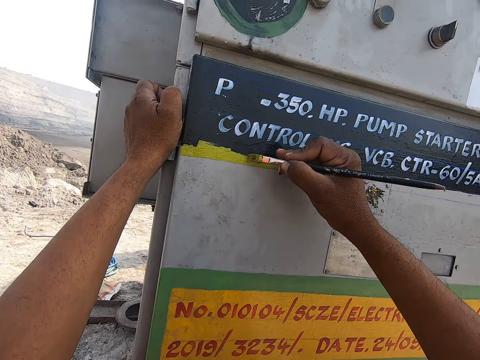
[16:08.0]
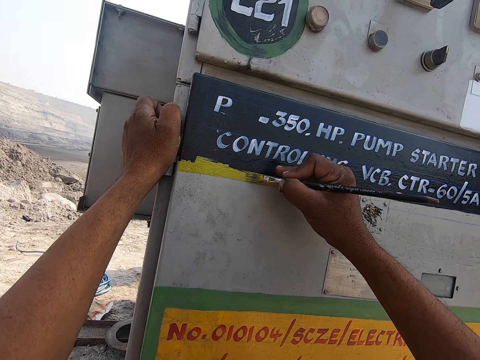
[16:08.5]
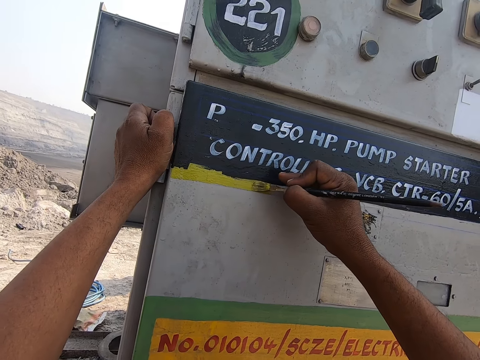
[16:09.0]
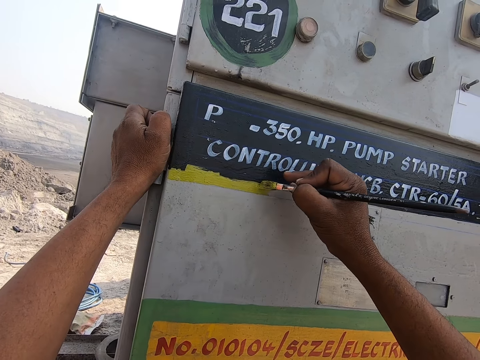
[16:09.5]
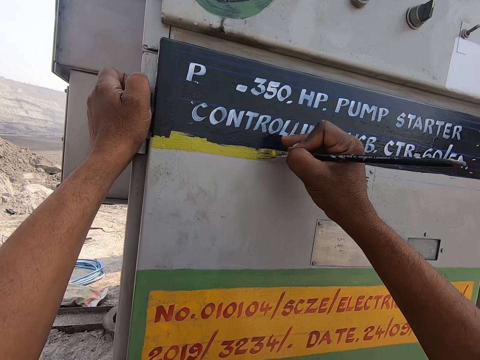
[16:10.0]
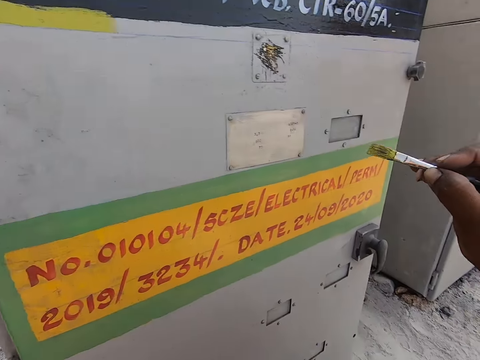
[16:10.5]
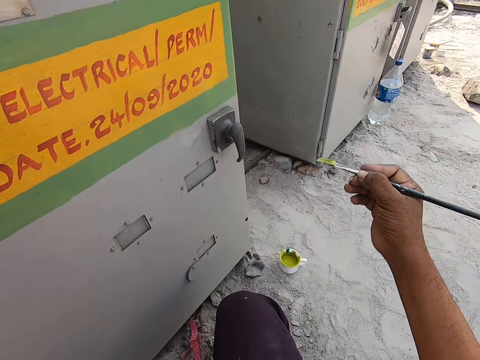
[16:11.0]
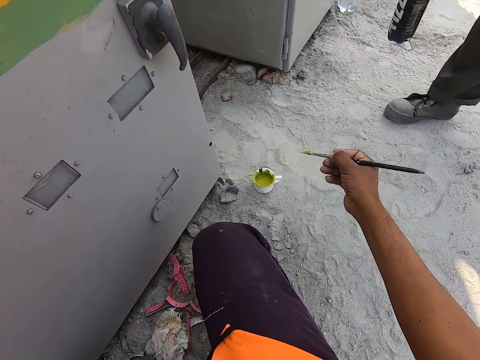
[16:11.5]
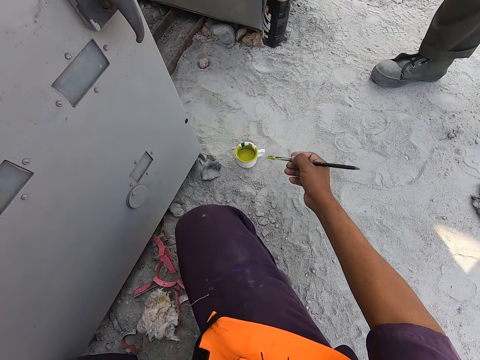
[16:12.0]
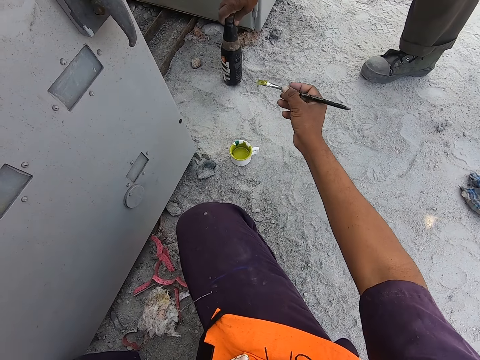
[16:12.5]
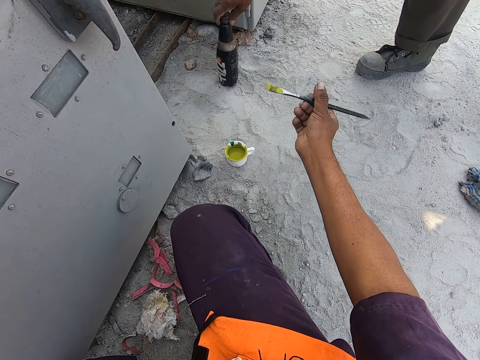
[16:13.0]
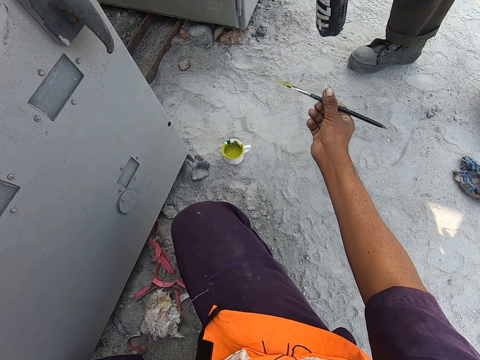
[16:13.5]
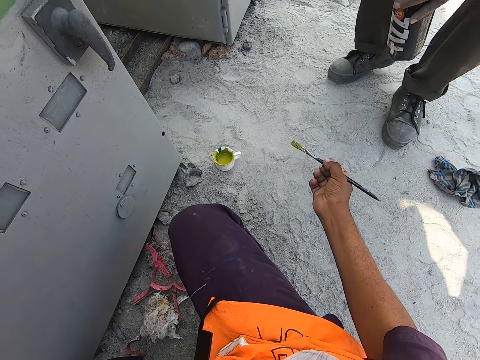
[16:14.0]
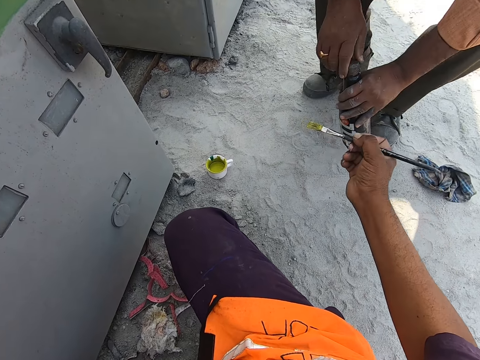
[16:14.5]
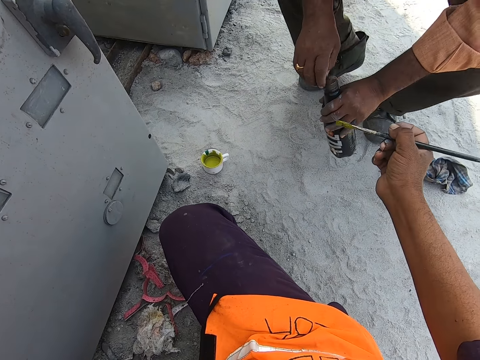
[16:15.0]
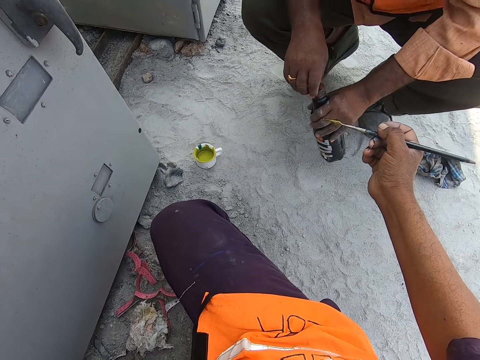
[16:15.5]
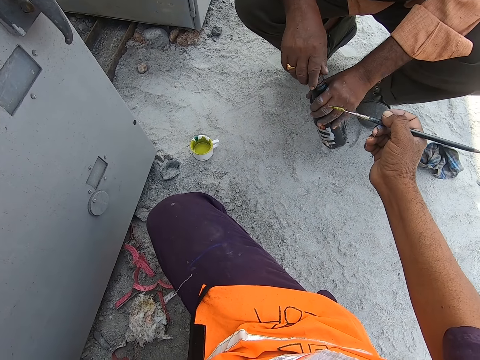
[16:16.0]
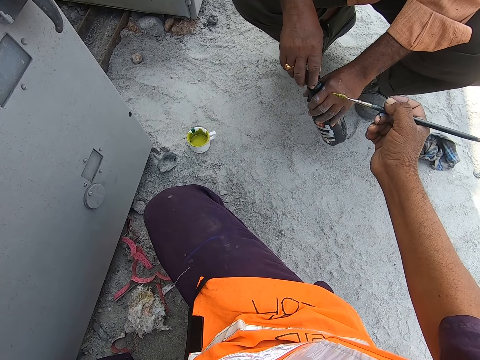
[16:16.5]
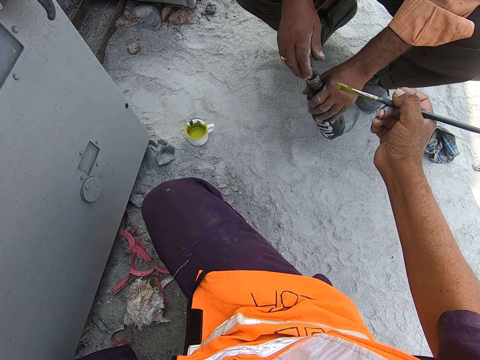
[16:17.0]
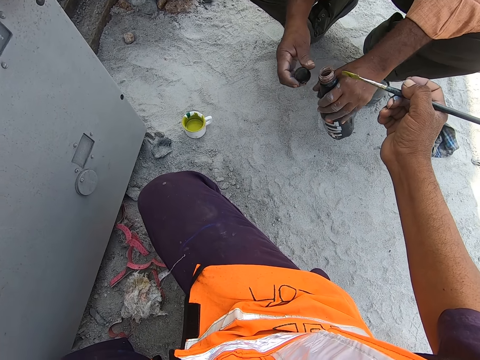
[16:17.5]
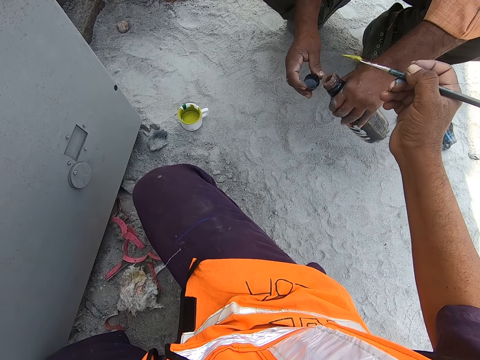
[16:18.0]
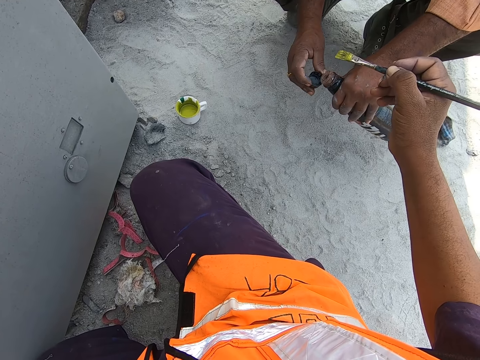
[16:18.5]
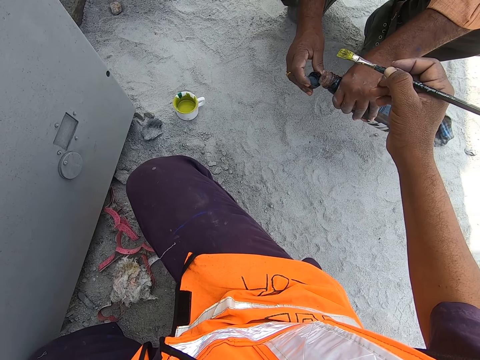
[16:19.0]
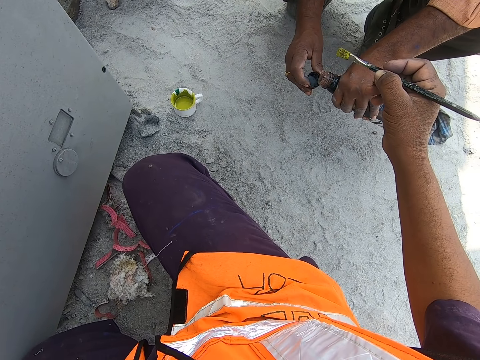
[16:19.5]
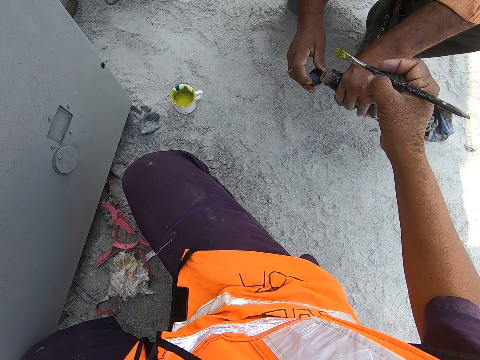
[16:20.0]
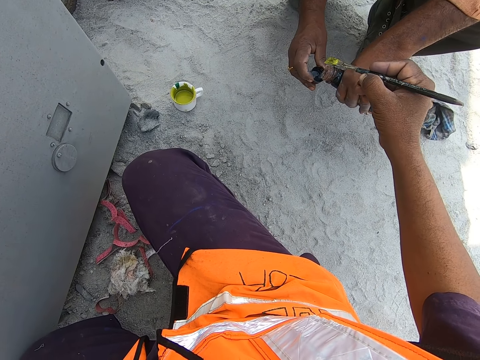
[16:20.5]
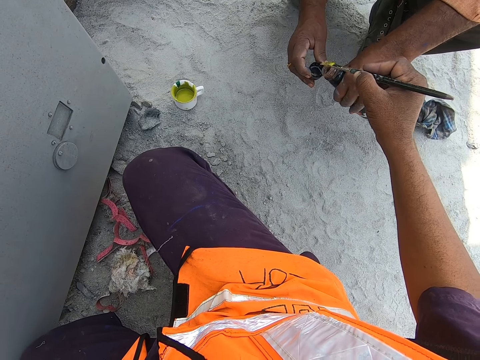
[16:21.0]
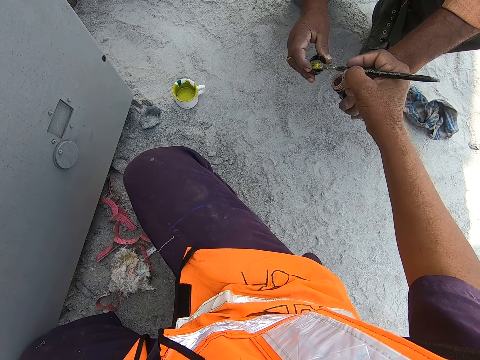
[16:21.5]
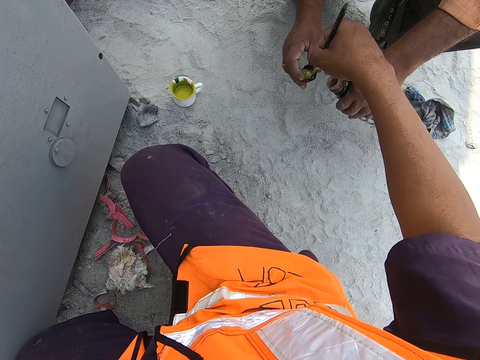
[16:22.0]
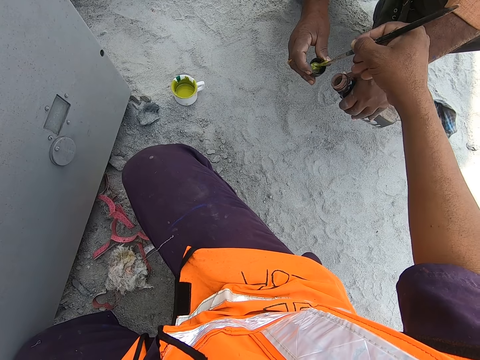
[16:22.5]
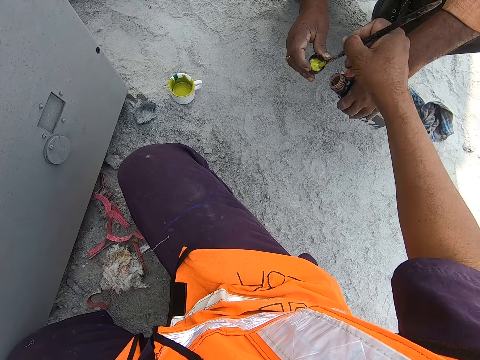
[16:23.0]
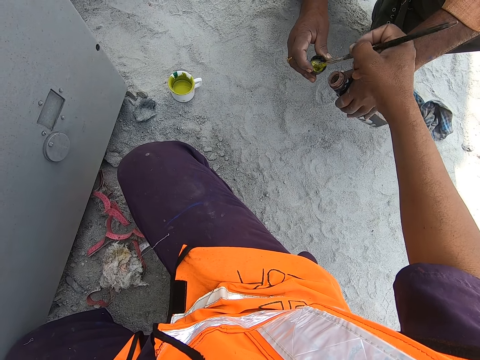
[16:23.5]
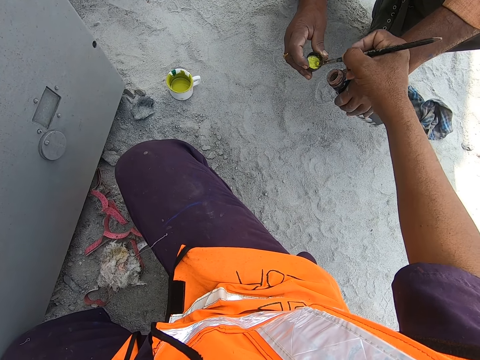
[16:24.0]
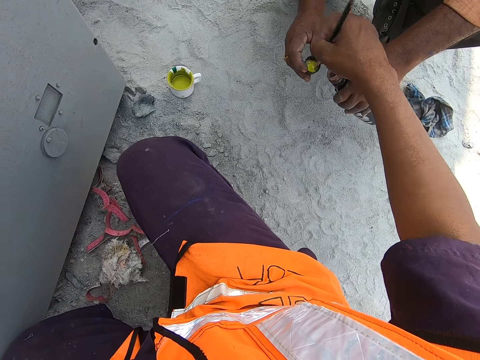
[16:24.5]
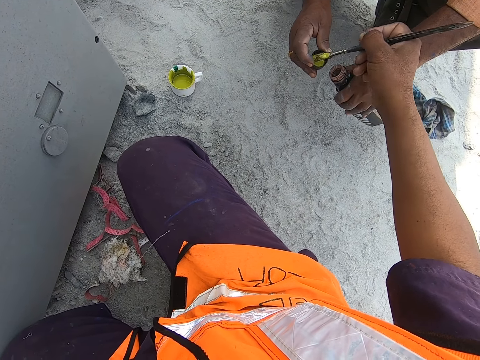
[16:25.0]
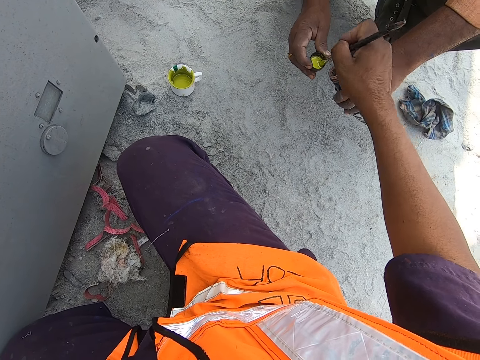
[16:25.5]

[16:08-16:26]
The camera wearer holds the paintbrush. A man opens a bottle. The man pours the lubricant in the lid. The camera wearer pours something on the bottle top. They dip the paintbrush in the lubricant on the bottle top.

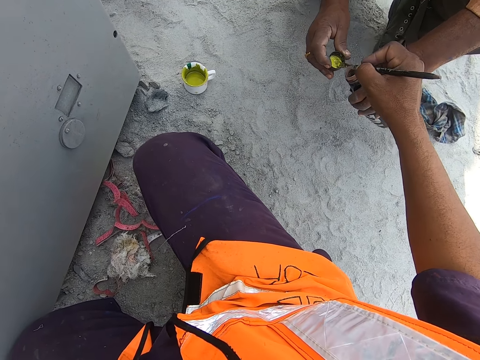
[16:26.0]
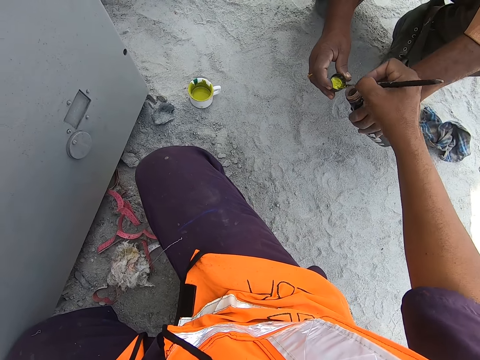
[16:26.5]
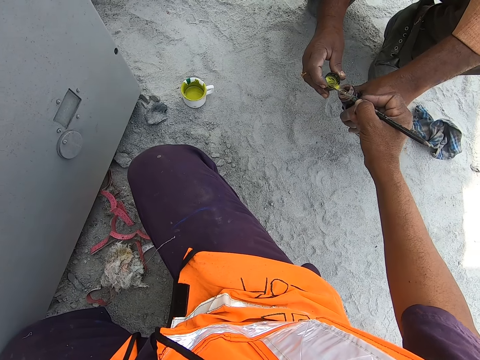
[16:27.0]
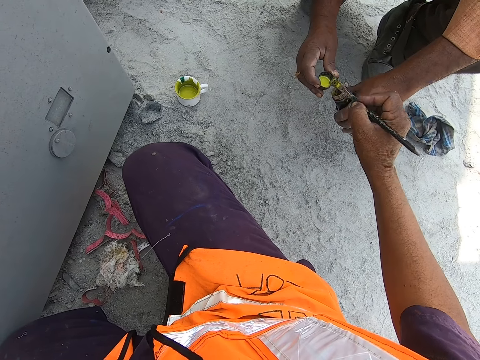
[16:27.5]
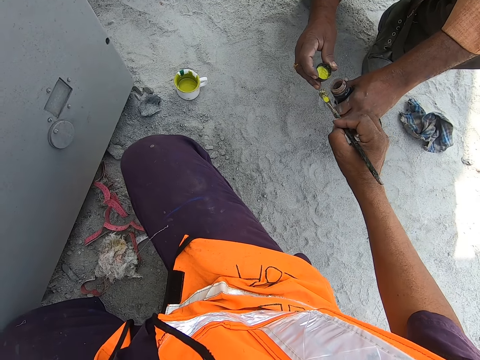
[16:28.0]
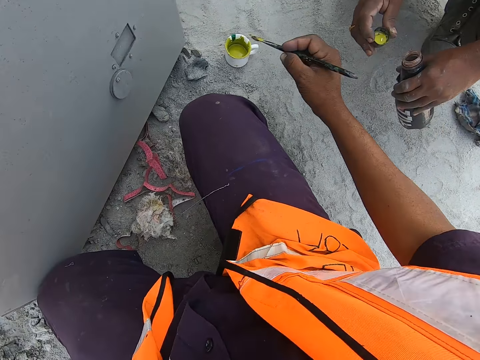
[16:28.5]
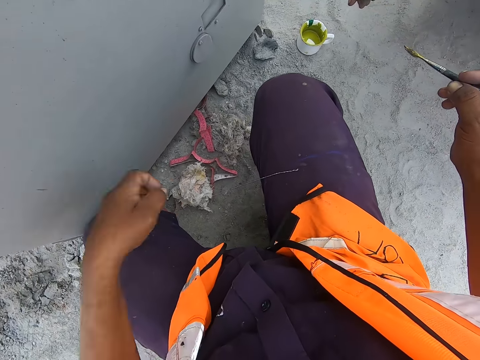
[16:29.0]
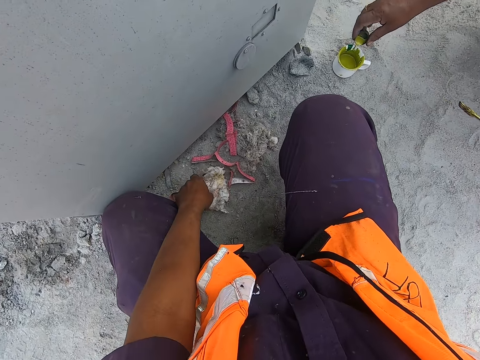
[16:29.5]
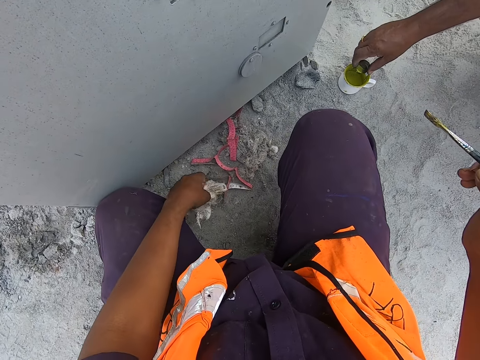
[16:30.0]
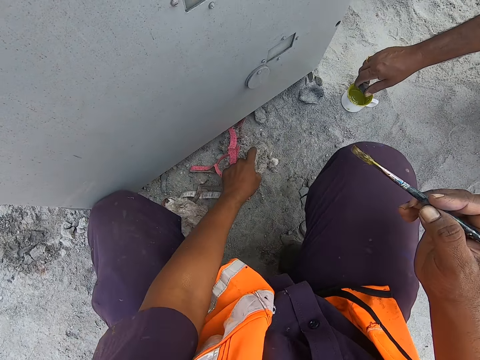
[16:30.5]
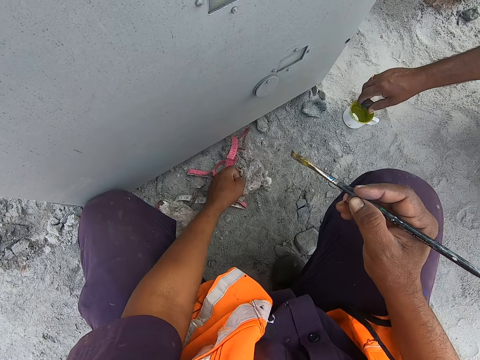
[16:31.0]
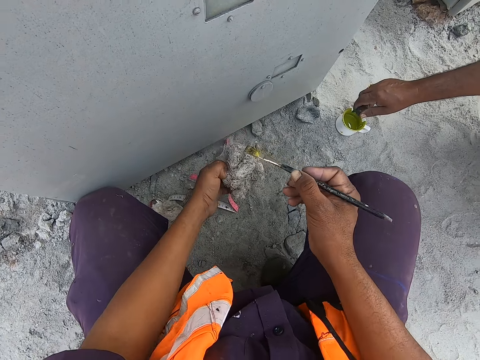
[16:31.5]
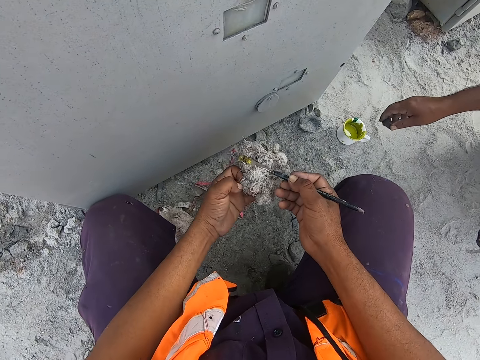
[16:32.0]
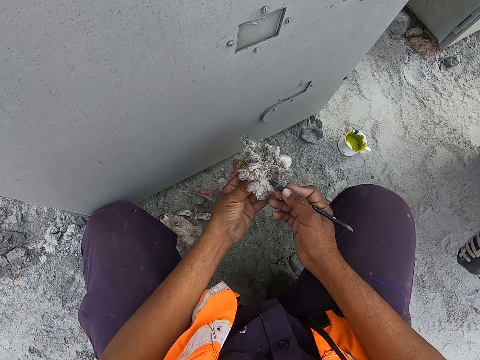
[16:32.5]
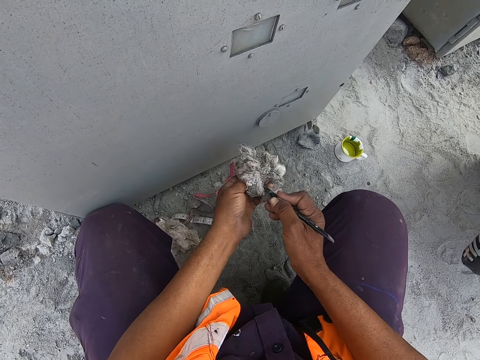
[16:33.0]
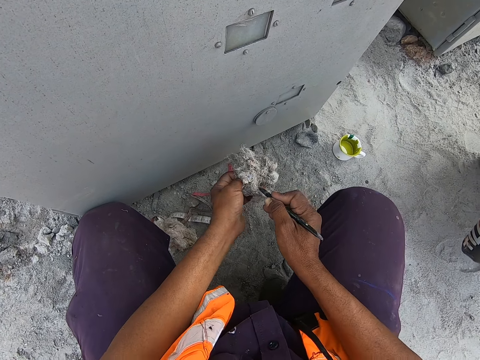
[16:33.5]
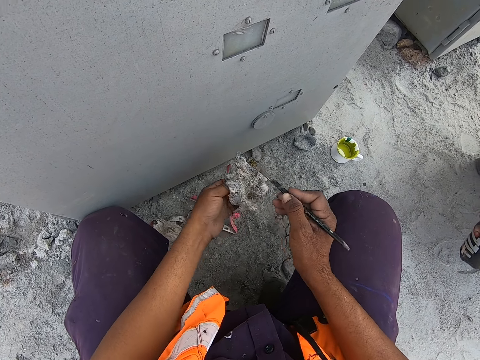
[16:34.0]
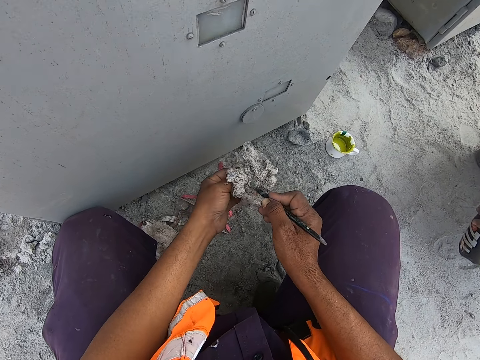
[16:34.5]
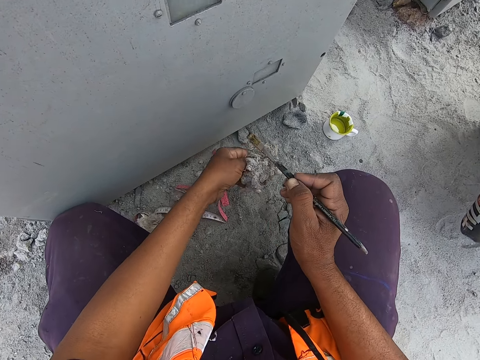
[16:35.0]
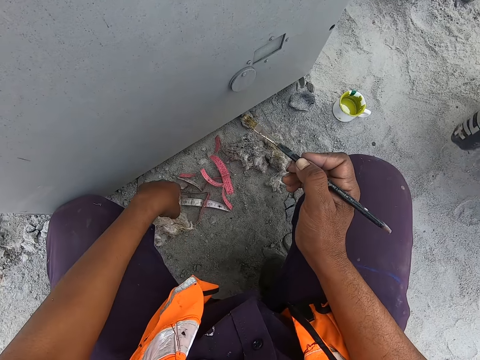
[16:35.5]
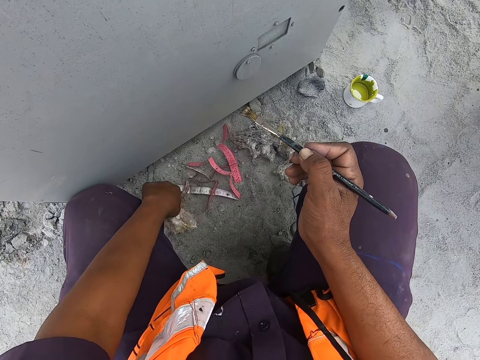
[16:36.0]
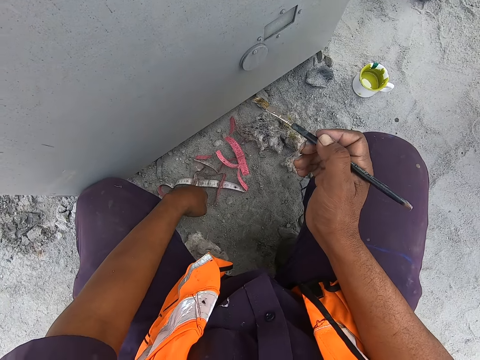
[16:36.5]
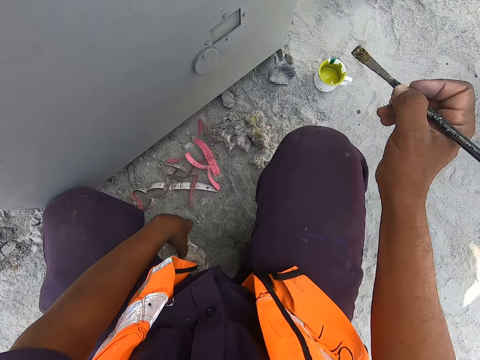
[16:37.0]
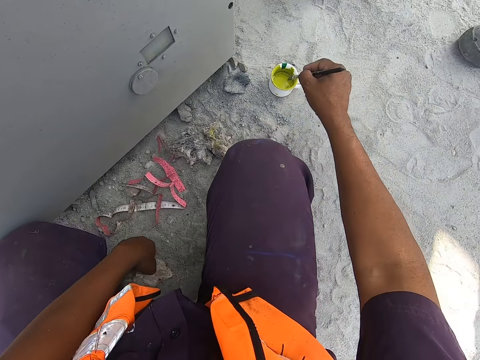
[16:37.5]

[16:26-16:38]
A man pours something on the can. The man mixes the paint. The camera wearer picks up a cloth. They clean the brush with the cloth. They drop the cloth on the ground. They move the cloth. They throw an object.
